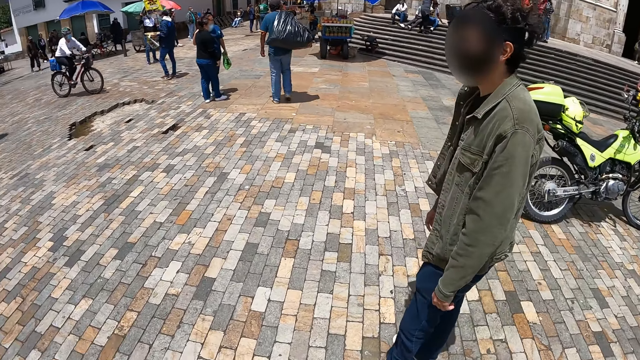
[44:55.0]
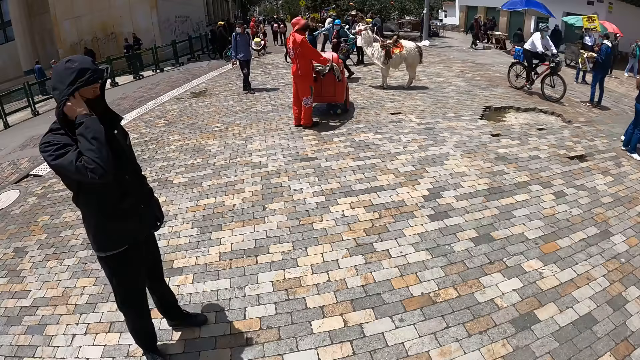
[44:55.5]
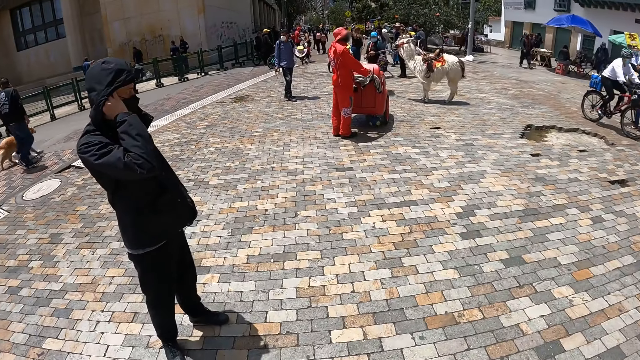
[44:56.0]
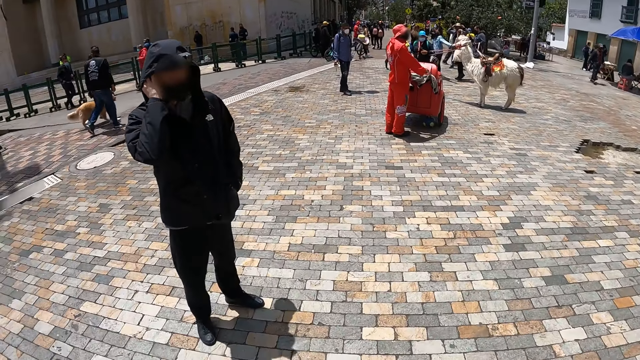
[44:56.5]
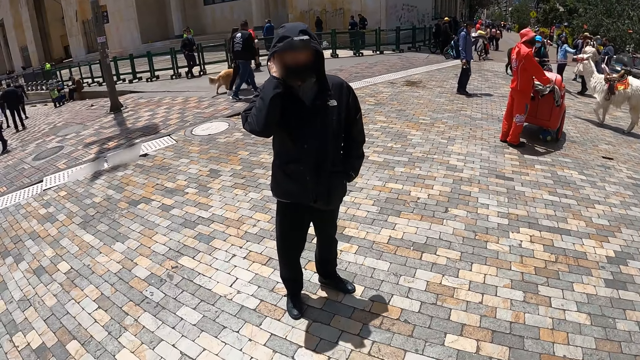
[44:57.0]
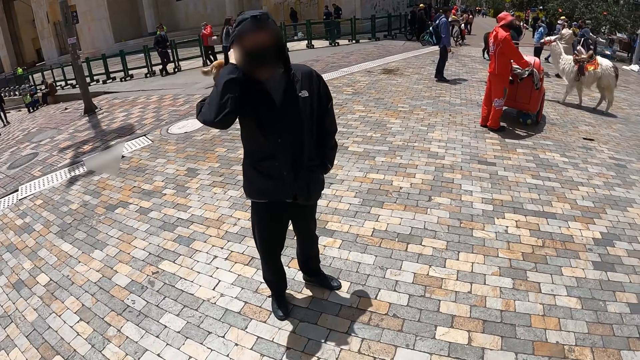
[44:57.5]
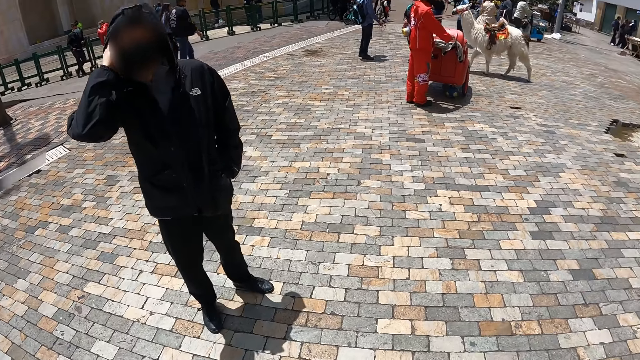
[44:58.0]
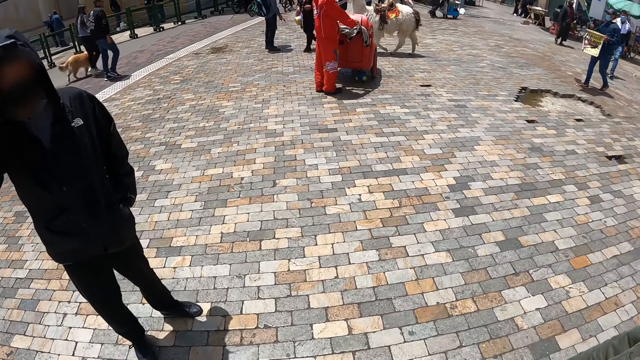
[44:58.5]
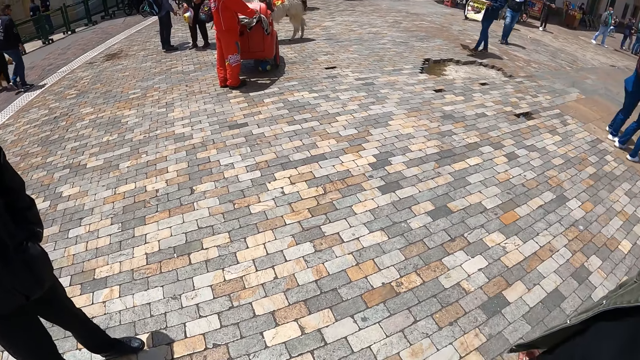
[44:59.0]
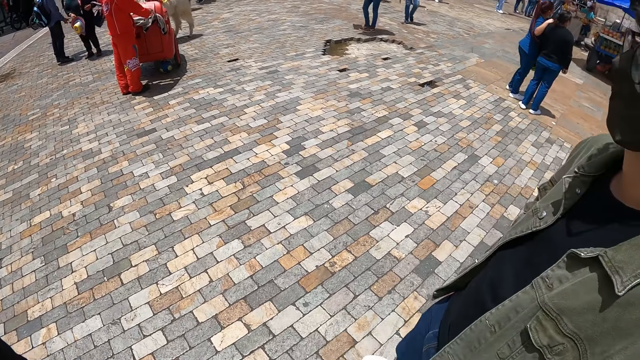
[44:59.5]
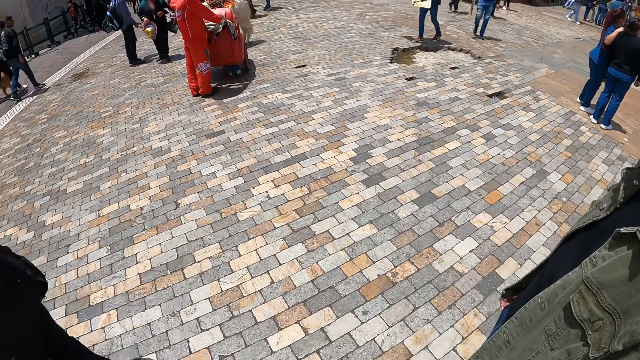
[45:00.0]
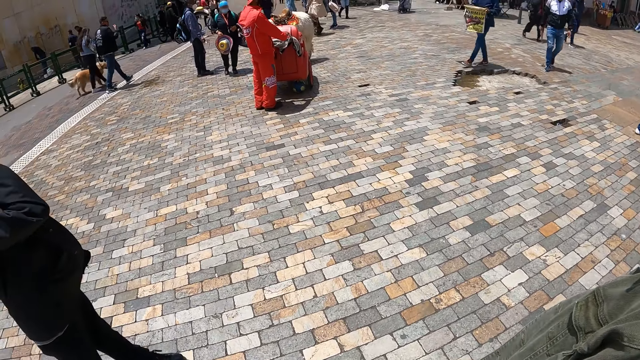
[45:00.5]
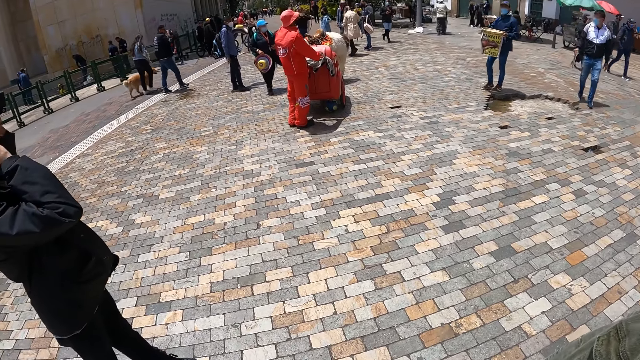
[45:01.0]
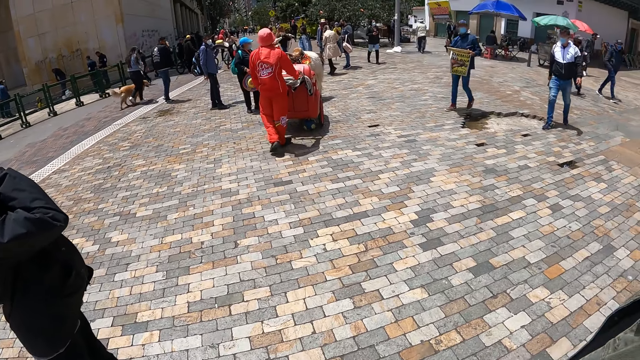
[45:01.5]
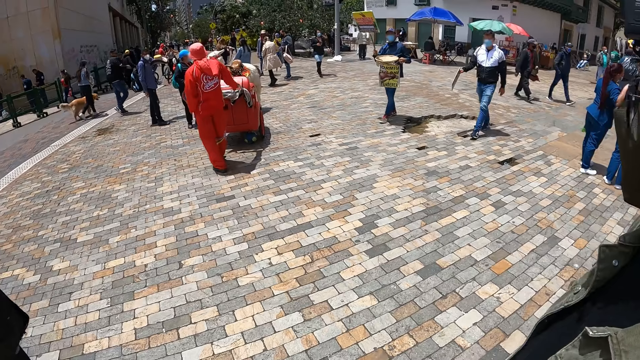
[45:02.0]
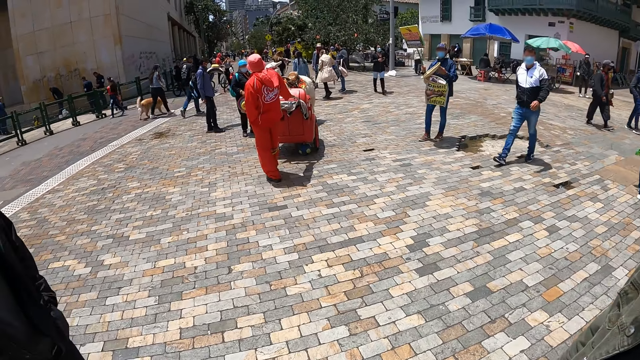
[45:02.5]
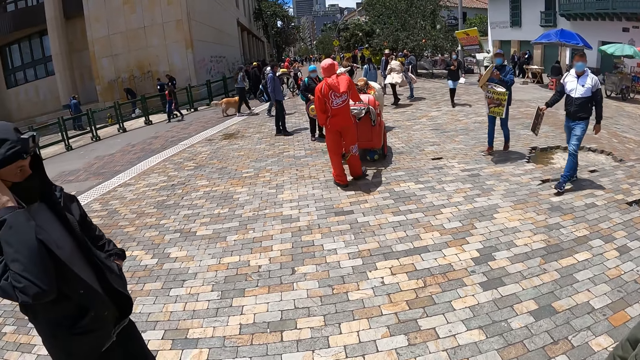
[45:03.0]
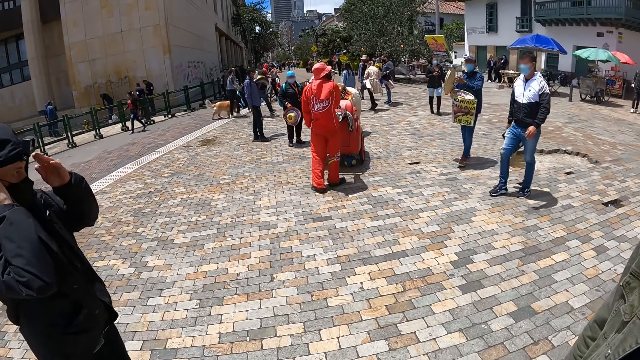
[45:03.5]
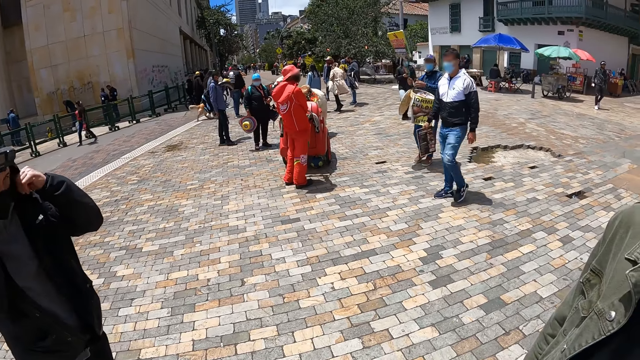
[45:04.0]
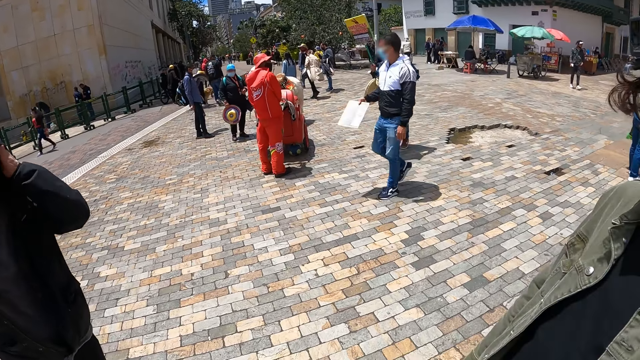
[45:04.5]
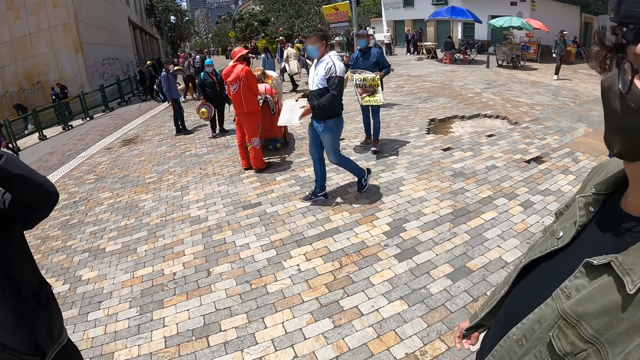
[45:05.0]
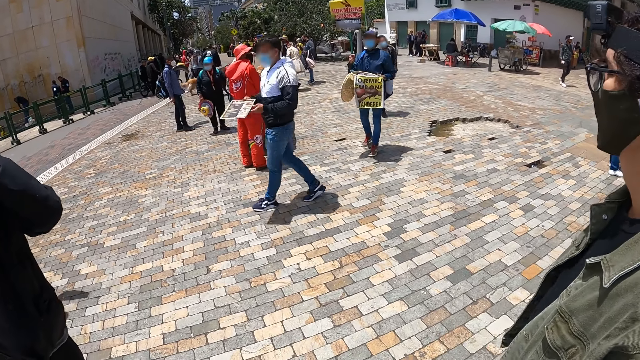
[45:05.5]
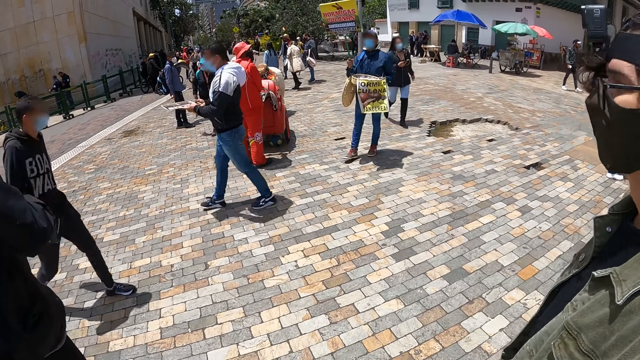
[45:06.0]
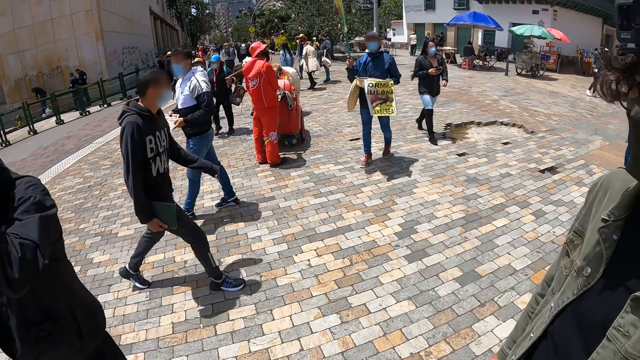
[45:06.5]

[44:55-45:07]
The camera wearer looks around. They stop moving.

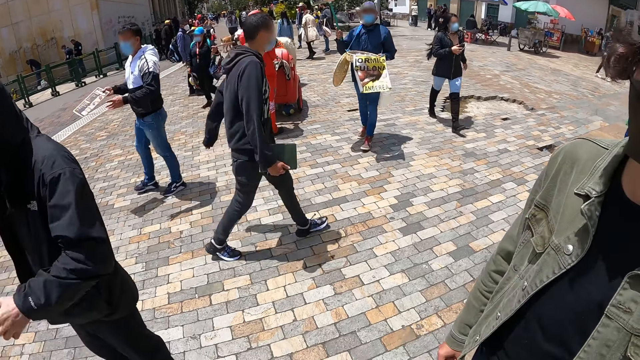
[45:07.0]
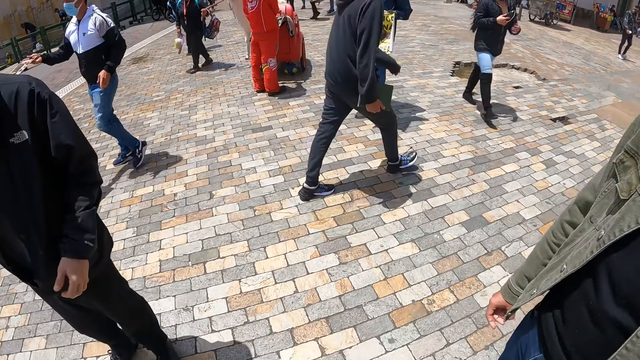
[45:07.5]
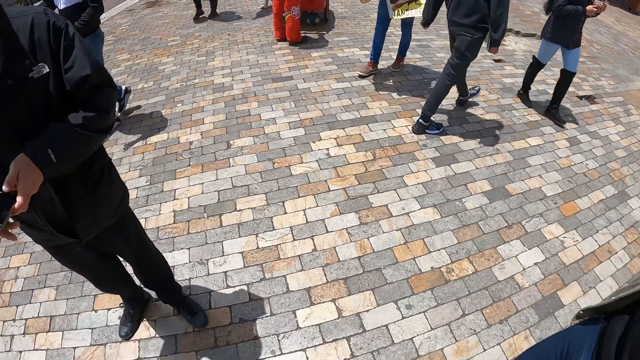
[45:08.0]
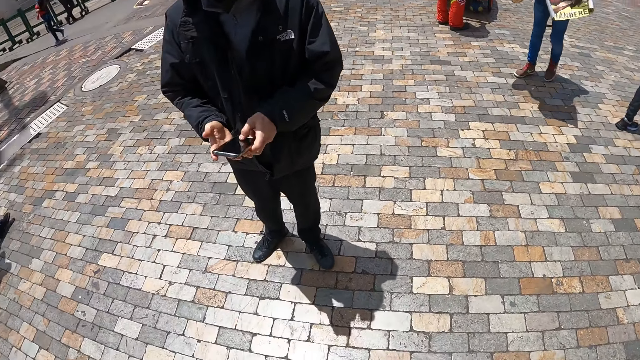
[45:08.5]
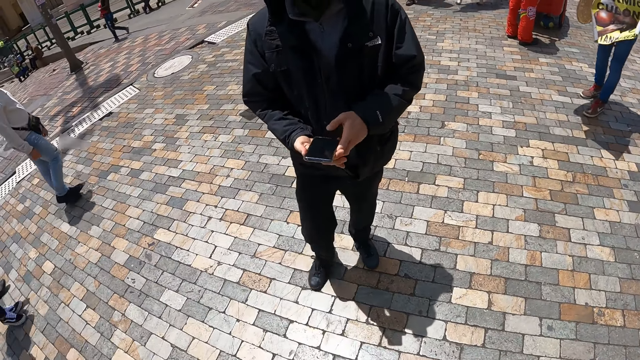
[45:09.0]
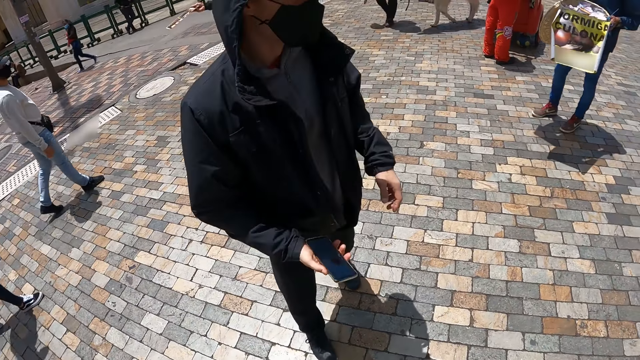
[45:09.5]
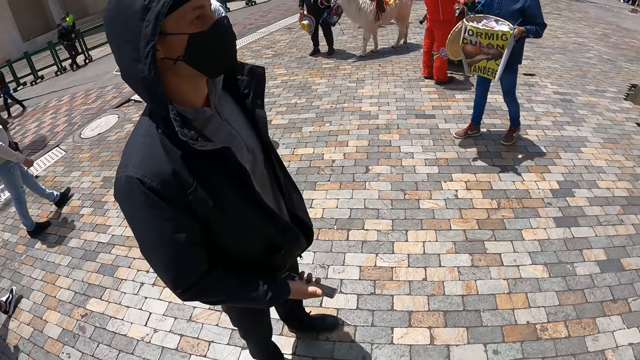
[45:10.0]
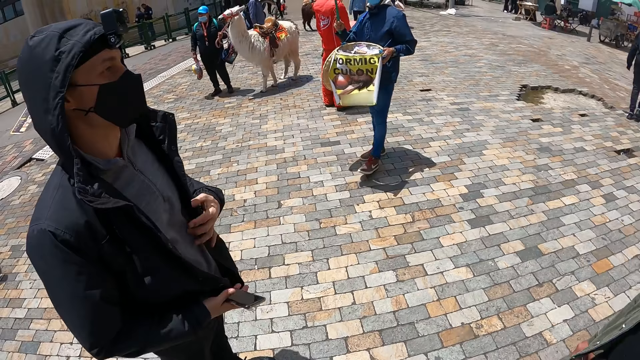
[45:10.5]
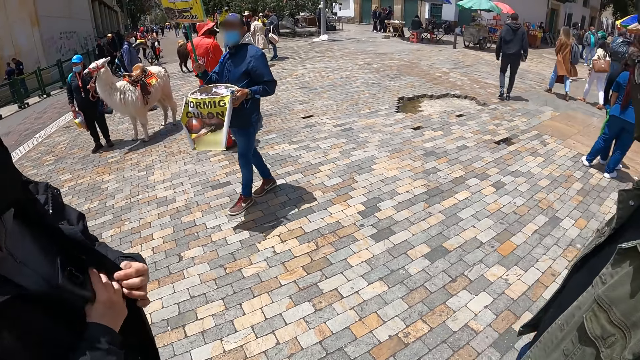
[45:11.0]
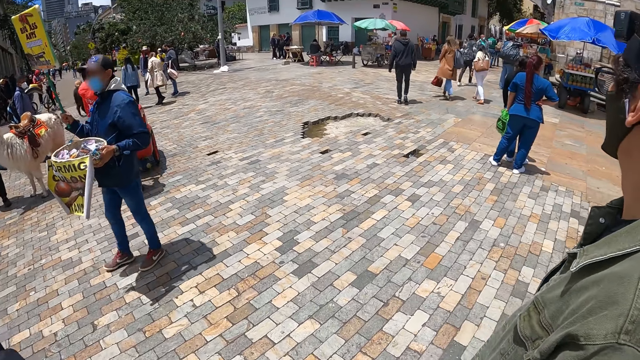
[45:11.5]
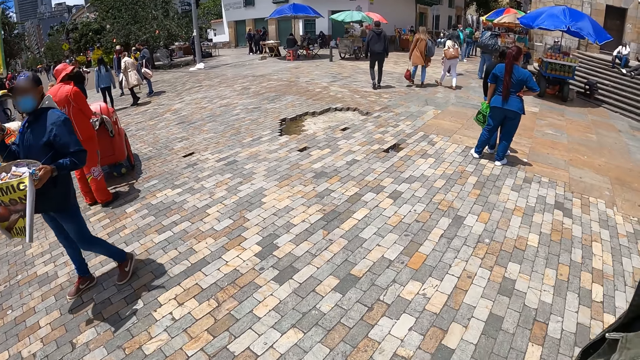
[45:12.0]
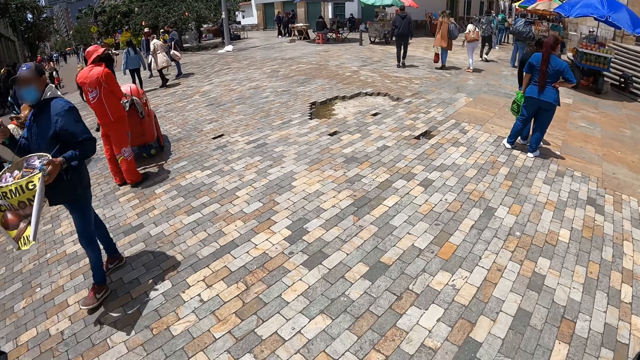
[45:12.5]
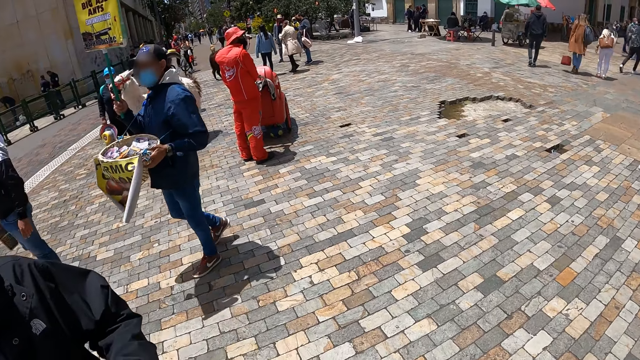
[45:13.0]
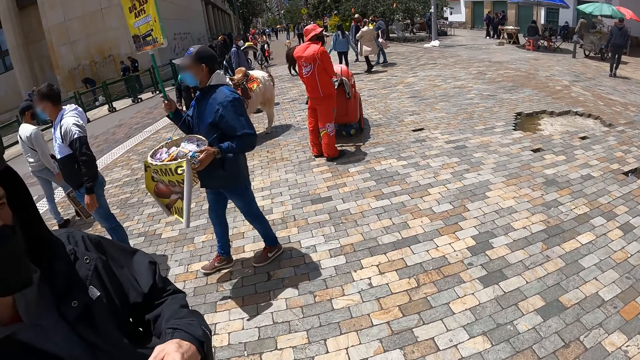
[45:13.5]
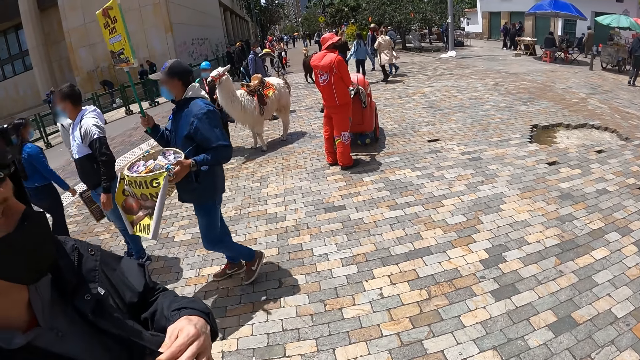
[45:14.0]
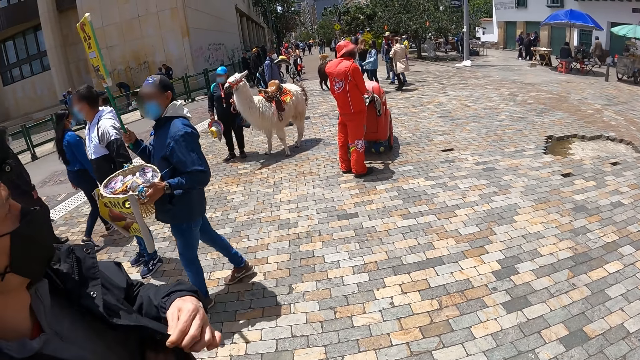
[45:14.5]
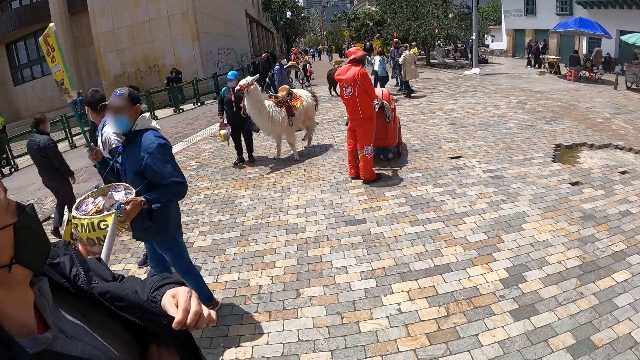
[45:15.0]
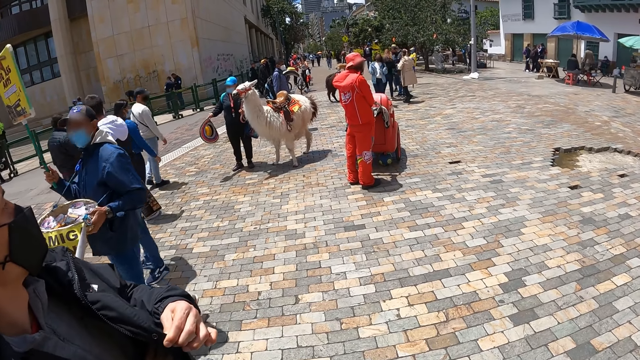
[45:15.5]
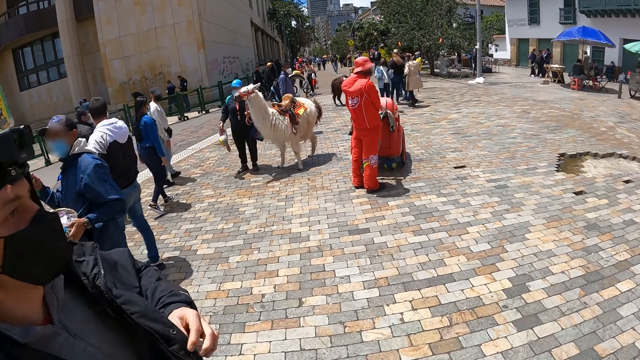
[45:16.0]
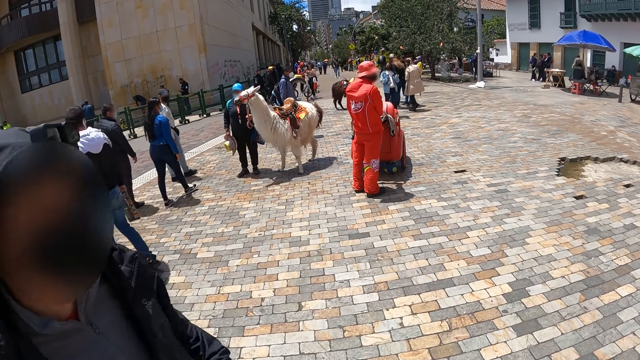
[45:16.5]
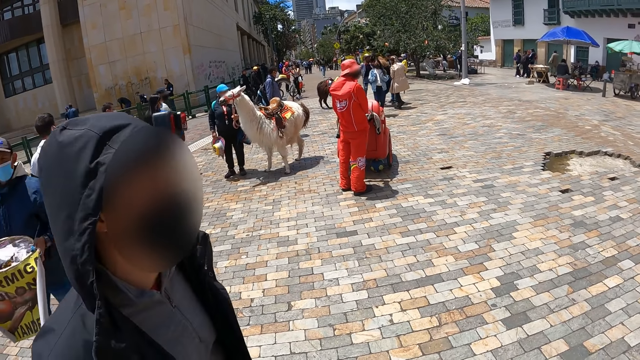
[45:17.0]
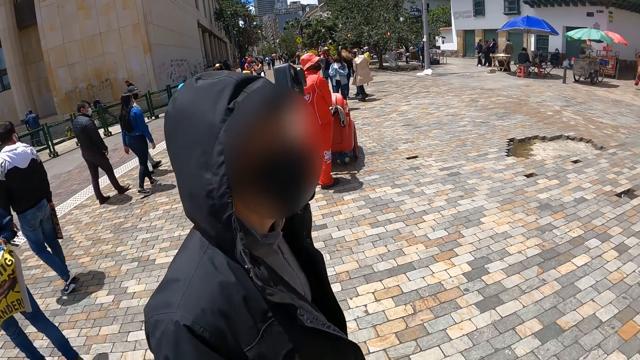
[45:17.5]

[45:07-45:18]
A person picks up a phone from his pocket. The person puts the phone in the pocket. The camera wearer looks around. A man hawks around.
